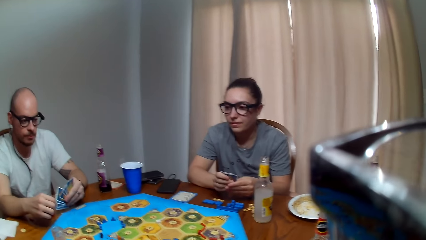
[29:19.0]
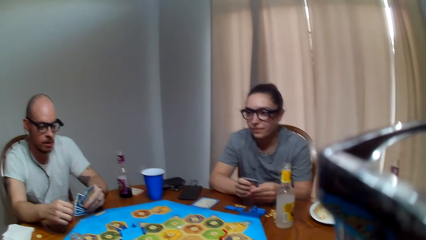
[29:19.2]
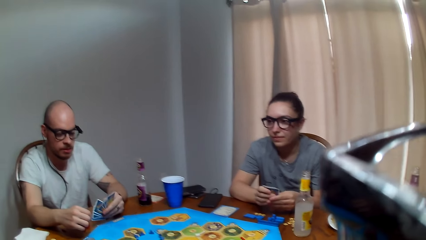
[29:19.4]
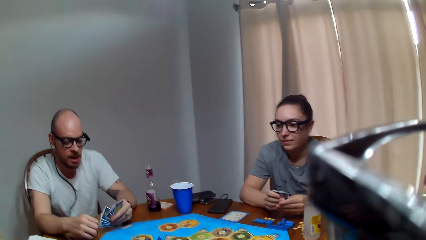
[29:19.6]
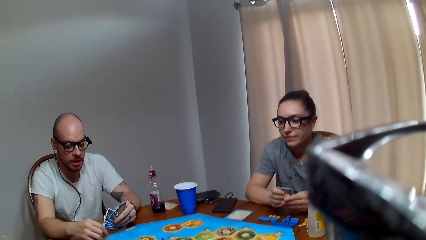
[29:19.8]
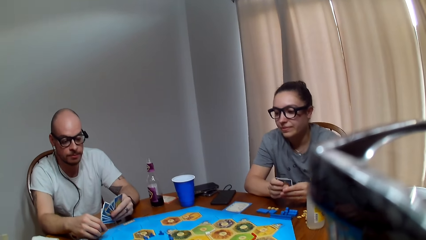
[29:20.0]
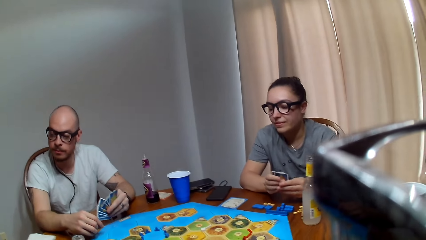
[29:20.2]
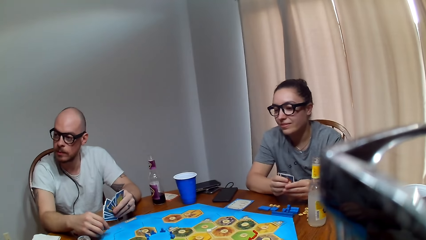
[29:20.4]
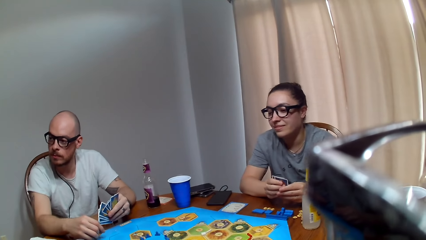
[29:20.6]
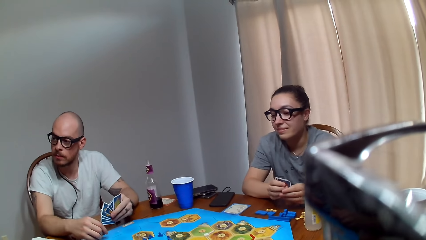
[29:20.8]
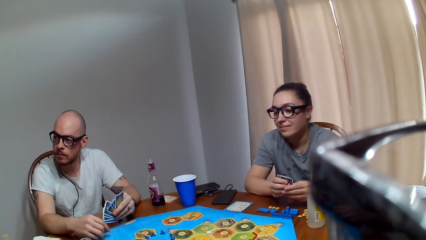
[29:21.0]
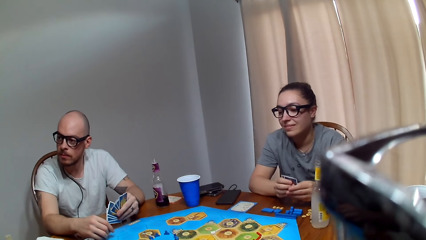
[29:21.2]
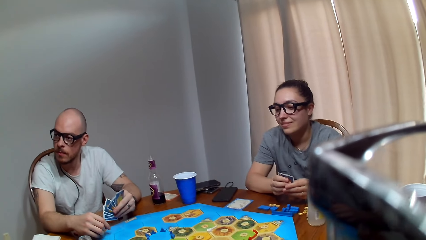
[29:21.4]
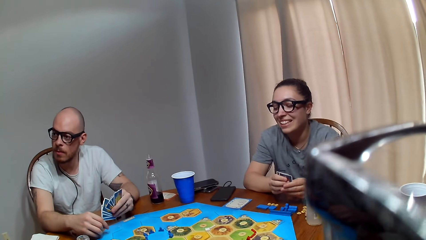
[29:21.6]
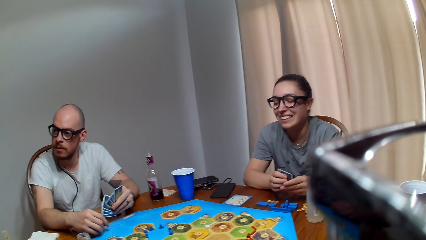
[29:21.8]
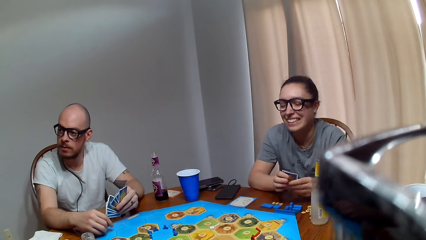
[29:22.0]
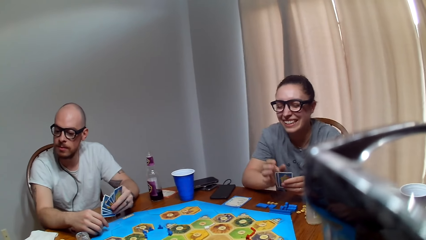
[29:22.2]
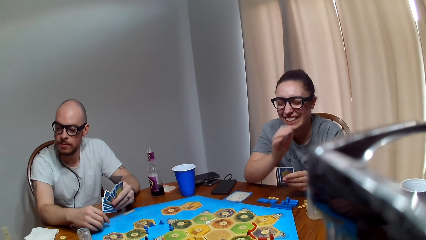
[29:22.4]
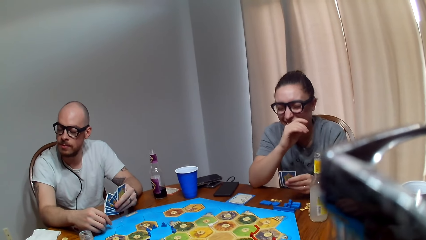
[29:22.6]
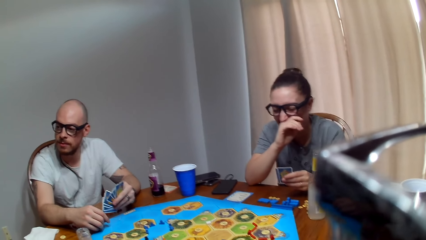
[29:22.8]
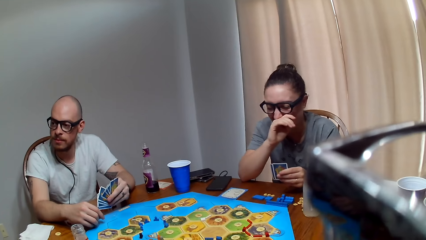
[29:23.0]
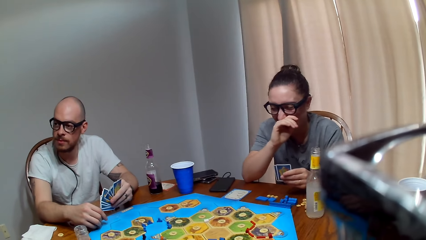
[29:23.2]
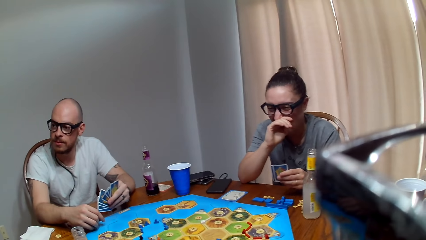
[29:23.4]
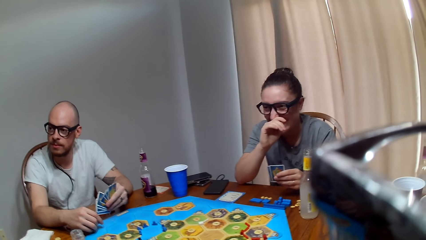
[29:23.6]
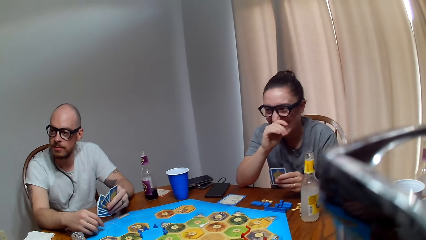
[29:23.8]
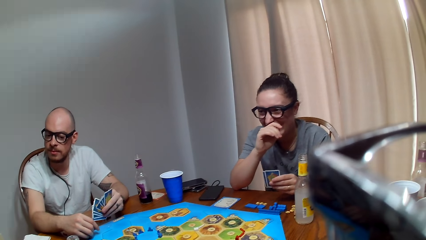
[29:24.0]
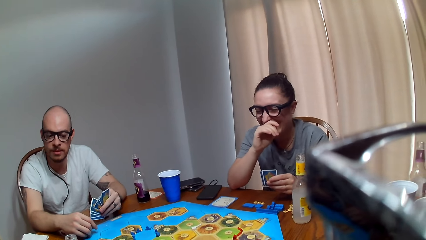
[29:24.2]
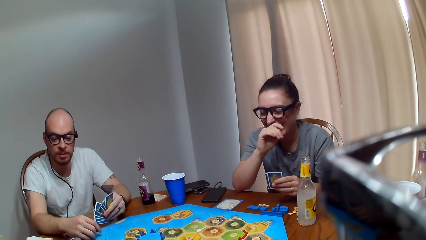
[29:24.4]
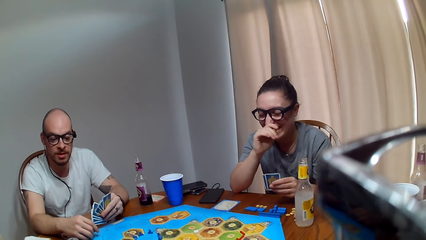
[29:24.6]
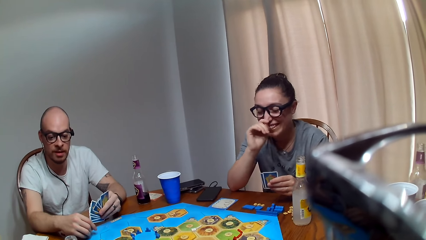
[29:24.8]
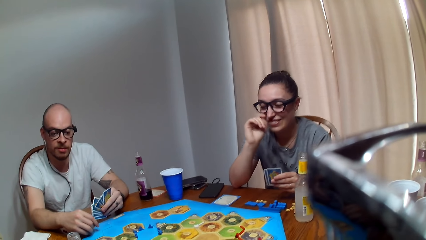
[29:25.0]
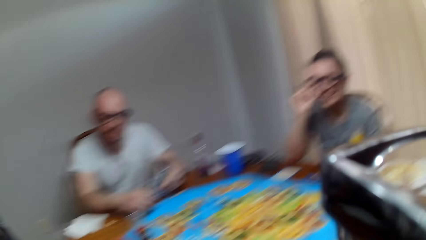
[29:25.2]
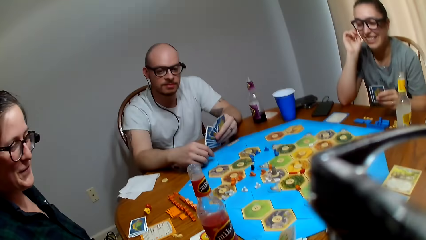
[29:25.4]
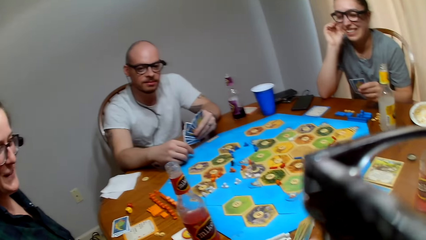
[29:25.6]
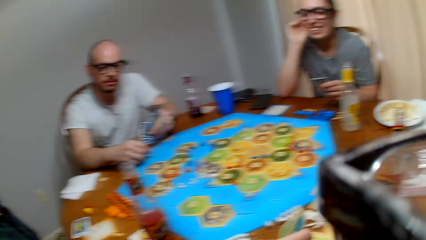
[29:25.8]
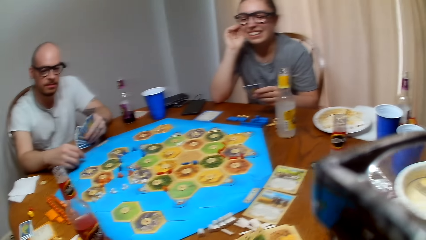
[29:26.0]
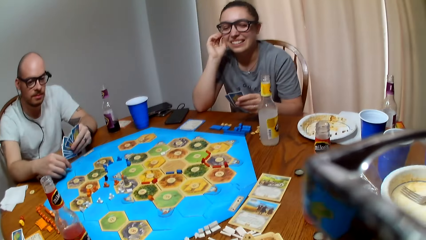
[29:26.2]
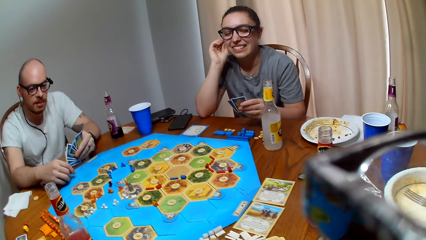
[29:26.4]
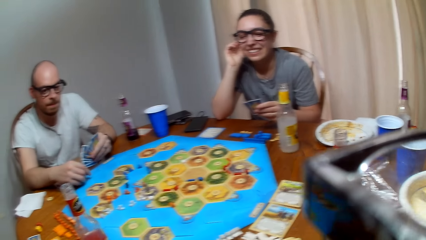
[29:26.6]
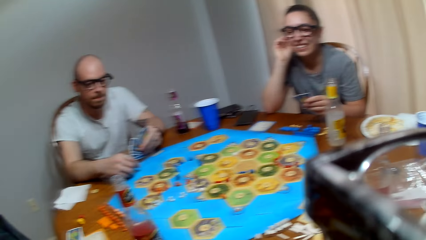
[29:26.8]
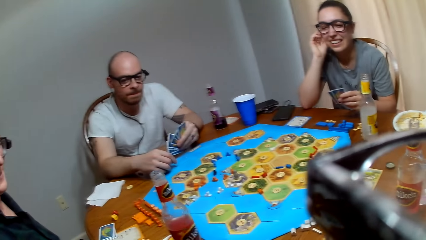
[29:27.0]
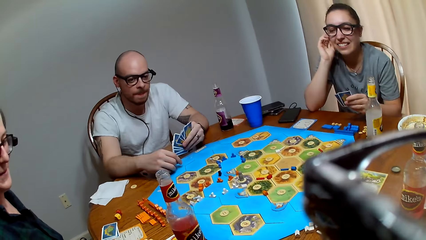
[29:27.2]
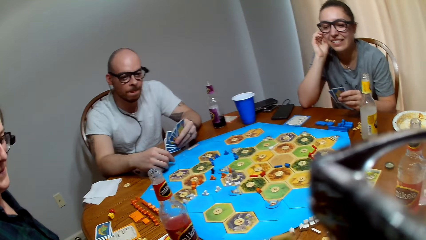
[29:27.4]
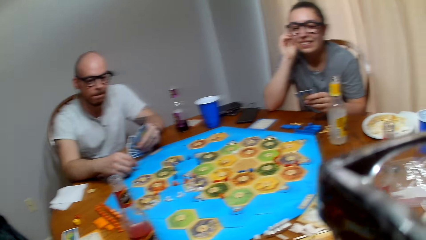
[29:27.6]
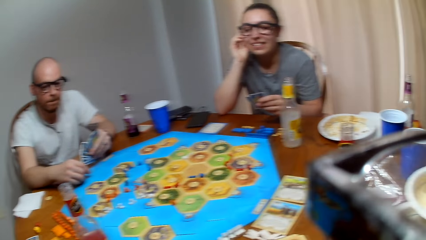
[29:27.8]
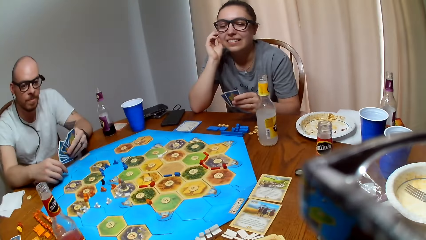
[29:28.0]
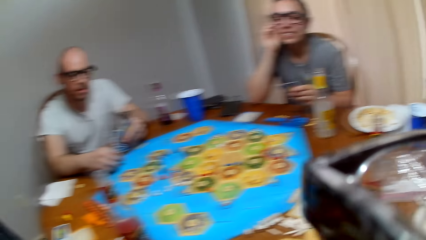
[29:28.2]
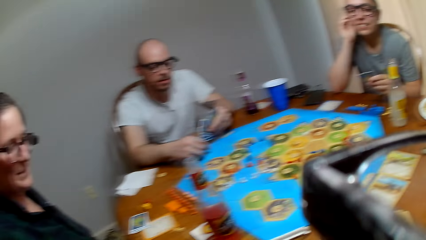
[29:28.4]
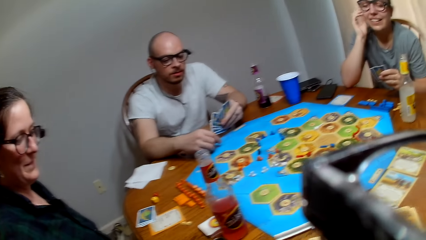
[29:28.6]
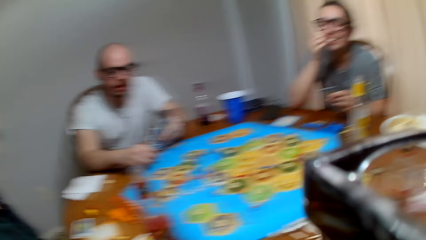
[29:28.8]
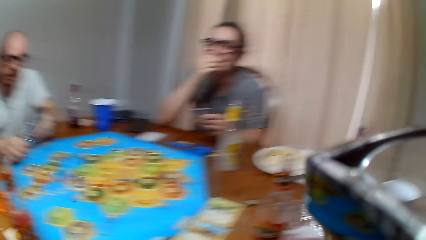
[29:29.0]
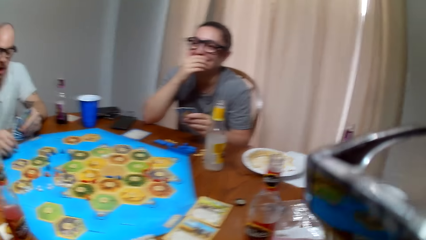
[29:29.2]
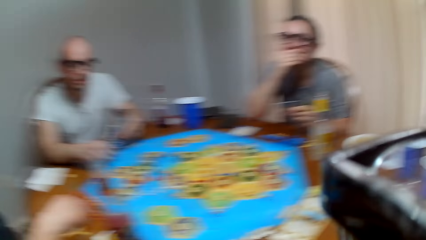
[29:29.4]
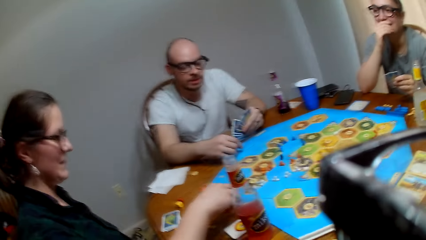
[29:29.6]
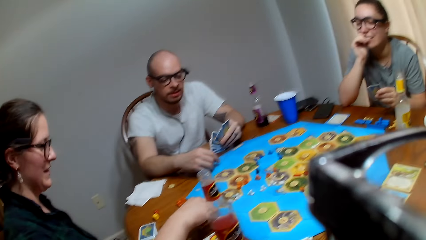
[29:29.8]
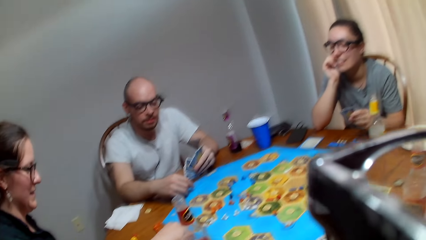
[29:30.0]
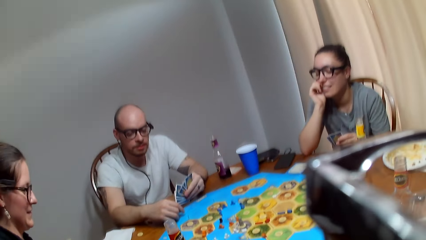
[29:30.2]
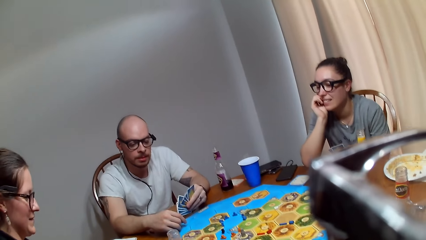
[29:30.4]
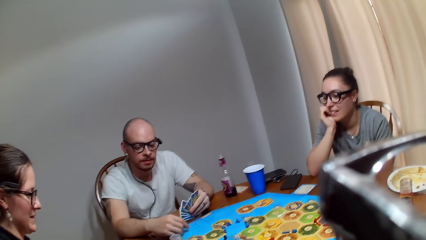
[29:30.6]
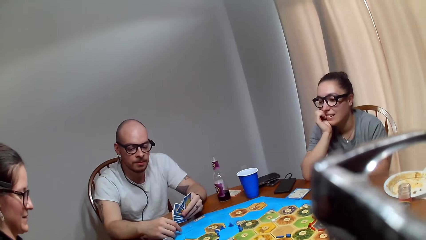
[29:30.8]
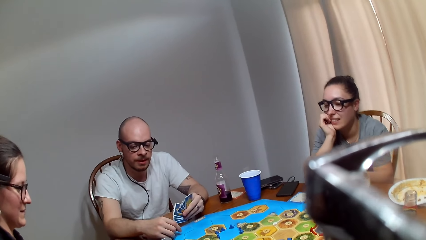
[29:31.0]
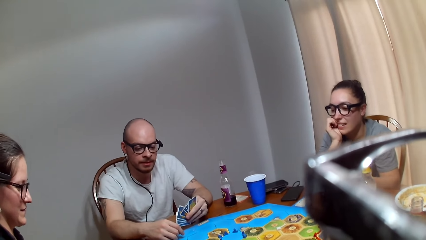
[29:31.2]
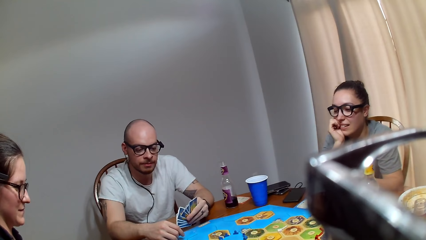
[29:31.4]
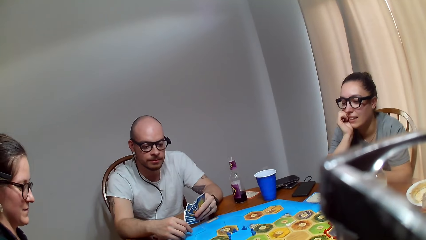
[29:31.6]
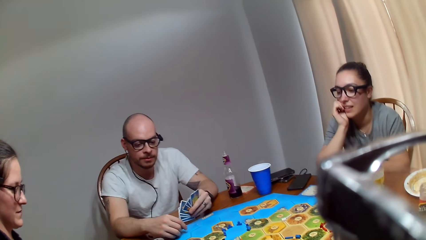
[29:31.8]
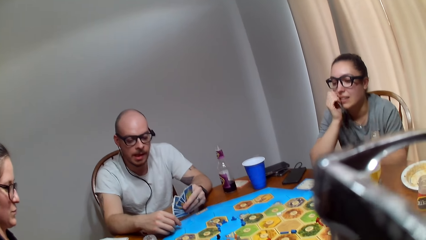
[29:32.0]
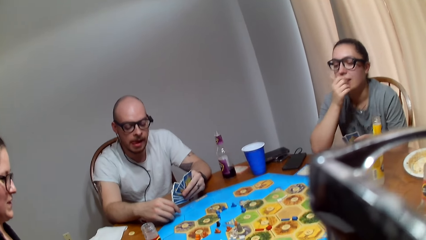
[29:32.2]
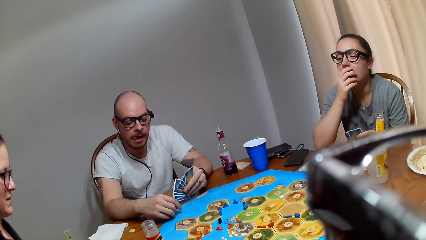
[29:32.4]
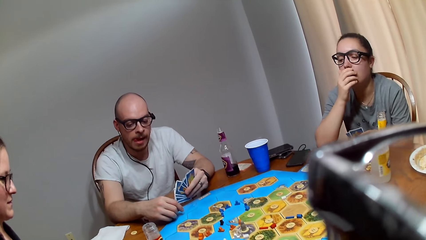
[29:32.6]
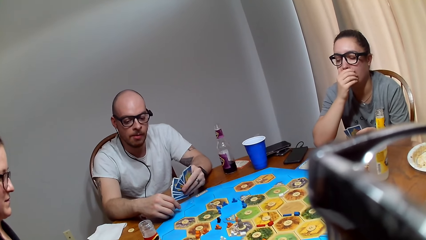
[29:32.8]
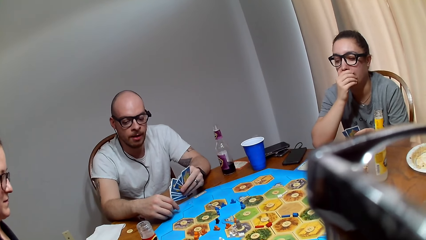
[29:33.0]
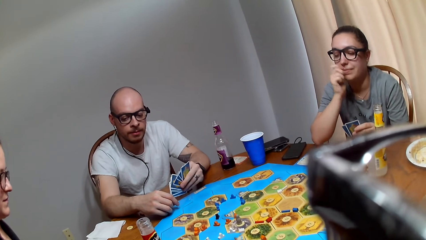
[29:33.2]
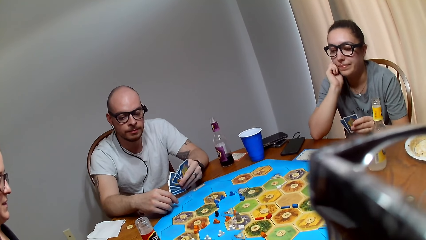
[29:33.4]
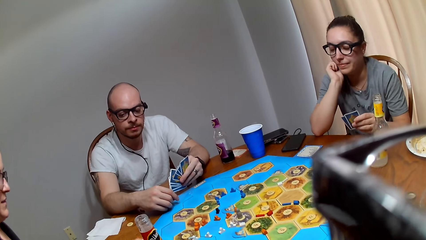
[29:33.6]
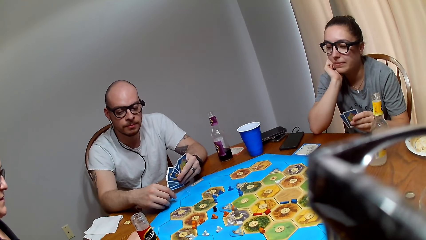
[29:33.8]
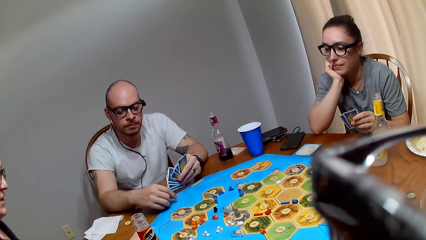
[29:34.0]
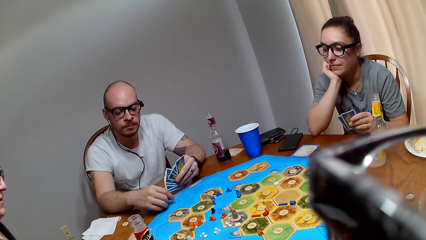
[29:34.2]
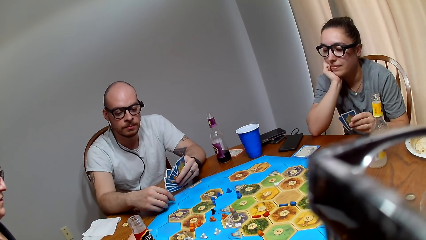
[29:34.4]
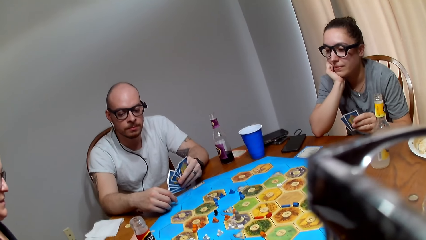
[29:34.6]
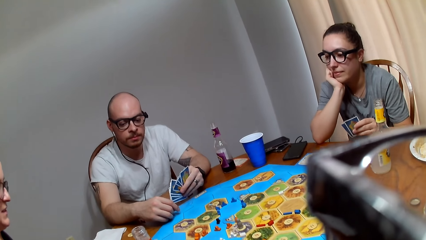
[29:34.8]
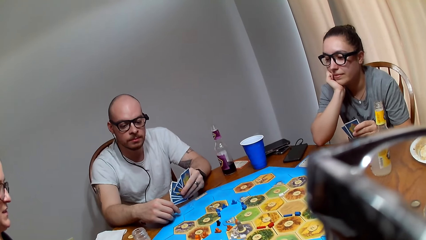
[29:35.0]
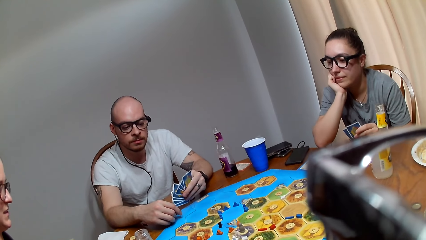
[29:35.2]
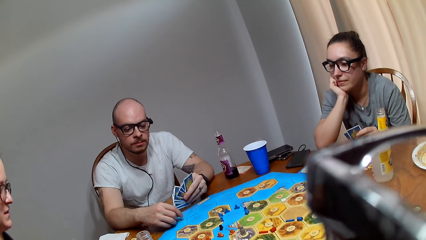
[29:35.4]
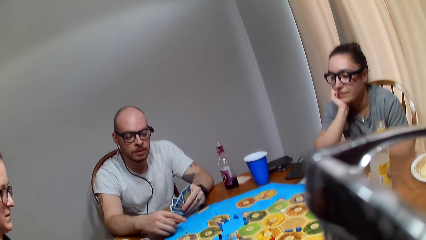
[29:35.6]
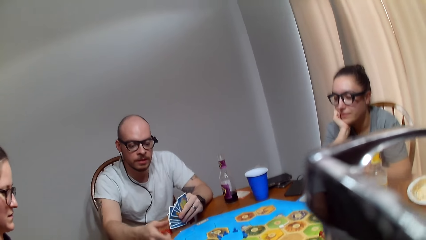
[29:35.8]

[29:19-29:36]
A man converses with a woman. The man looks at the woman. The man speaks to the woman. The woman picks cards. The camera wearer speaks. The man makes a remark. The camera wearer speaks. The man makes a remark. The man speaks to the woman. The woman responds to the man. Another woman covers her mouth with her hand. The camera wearer talks to the first woman. The first woman responds to the camera wearer.
